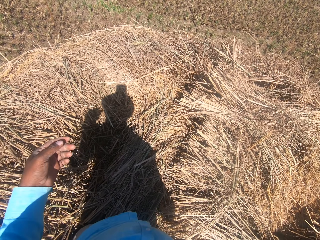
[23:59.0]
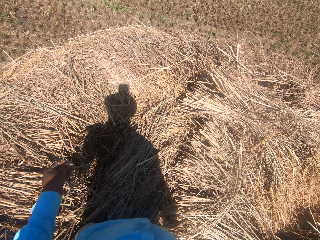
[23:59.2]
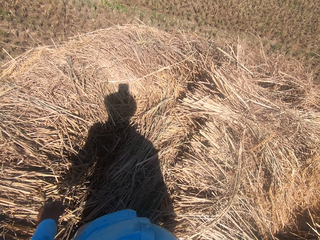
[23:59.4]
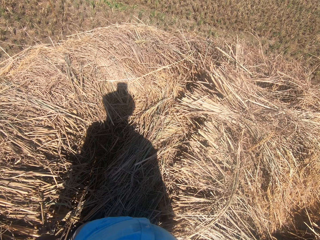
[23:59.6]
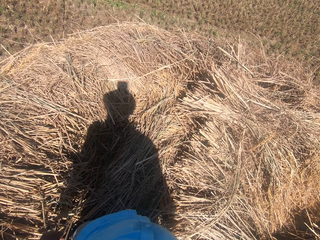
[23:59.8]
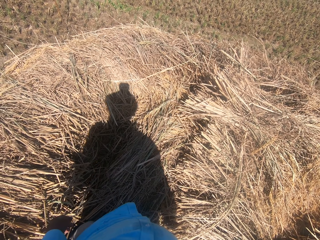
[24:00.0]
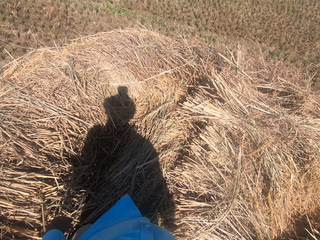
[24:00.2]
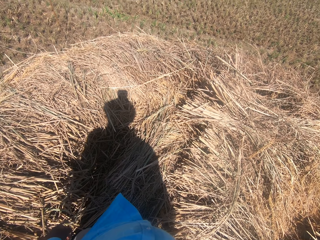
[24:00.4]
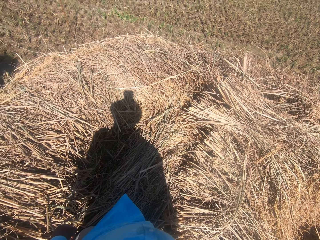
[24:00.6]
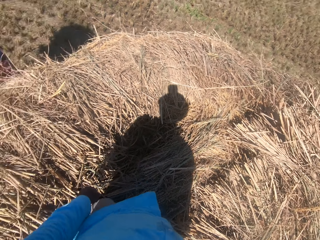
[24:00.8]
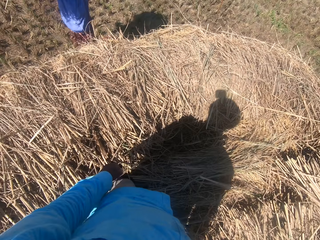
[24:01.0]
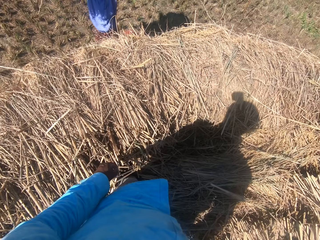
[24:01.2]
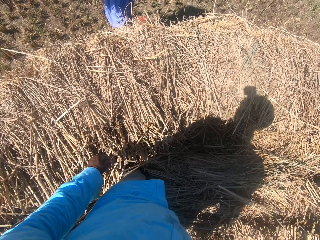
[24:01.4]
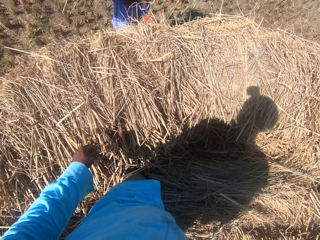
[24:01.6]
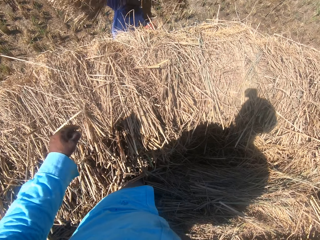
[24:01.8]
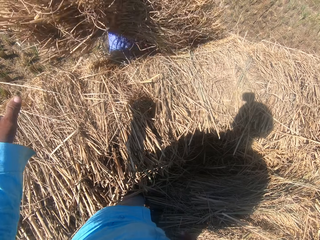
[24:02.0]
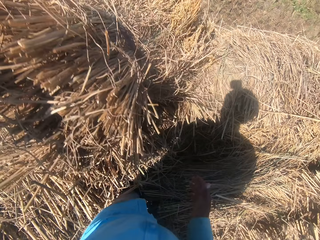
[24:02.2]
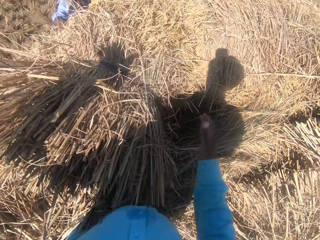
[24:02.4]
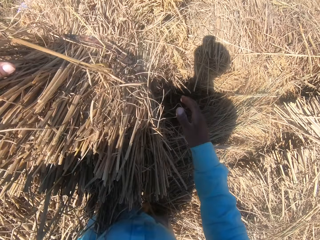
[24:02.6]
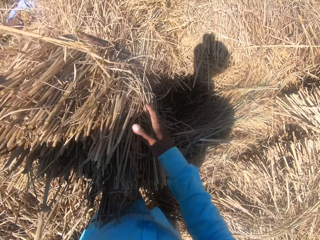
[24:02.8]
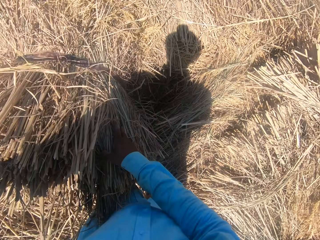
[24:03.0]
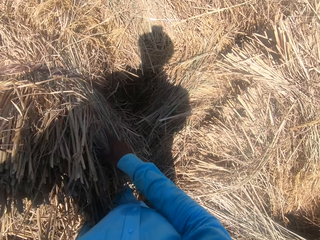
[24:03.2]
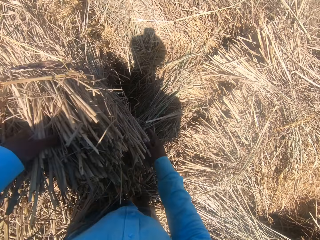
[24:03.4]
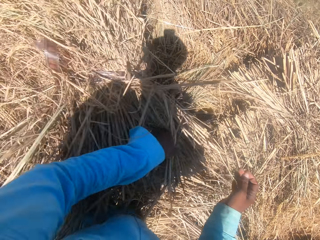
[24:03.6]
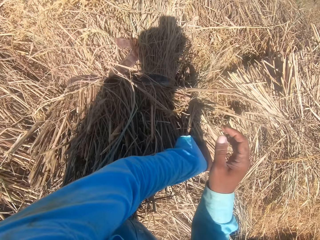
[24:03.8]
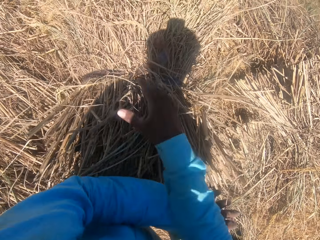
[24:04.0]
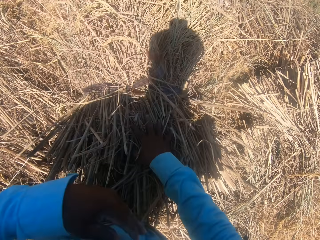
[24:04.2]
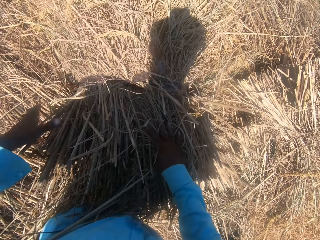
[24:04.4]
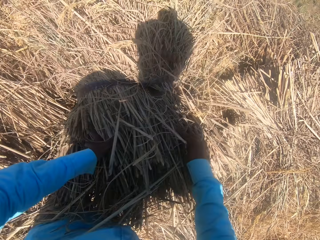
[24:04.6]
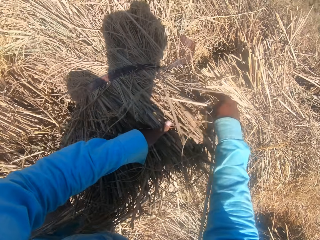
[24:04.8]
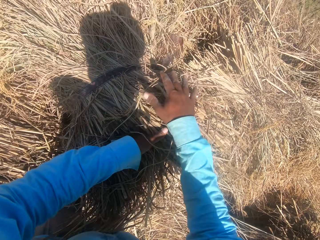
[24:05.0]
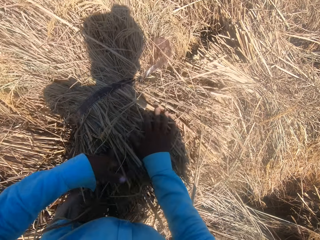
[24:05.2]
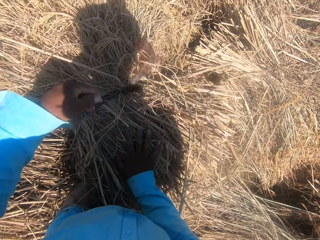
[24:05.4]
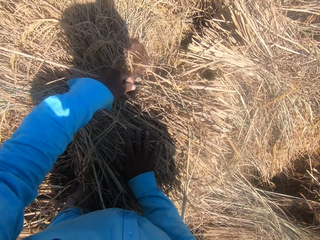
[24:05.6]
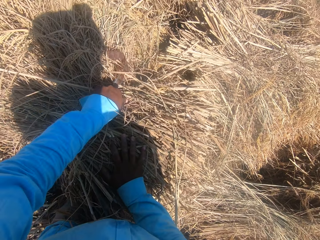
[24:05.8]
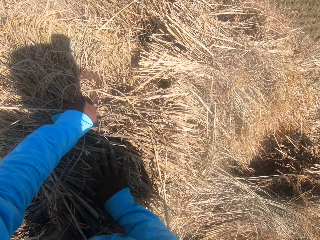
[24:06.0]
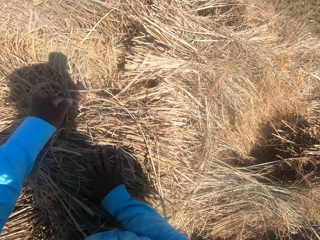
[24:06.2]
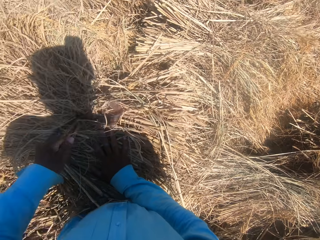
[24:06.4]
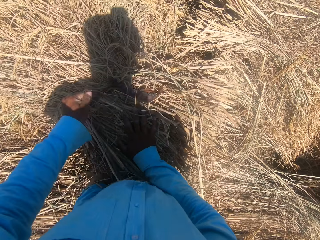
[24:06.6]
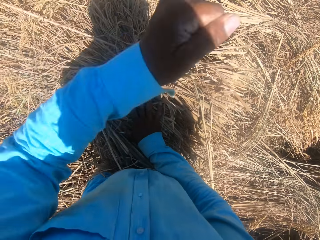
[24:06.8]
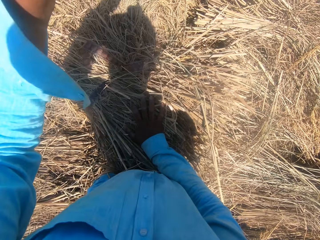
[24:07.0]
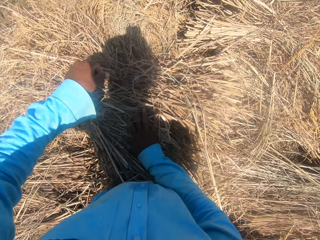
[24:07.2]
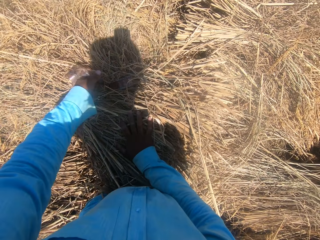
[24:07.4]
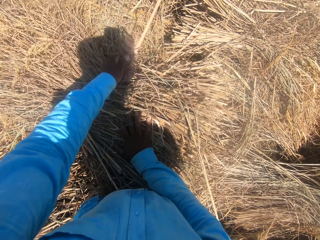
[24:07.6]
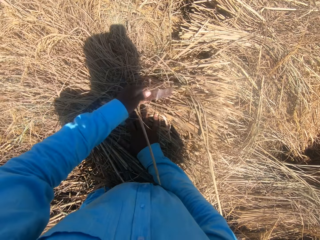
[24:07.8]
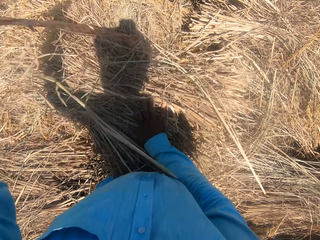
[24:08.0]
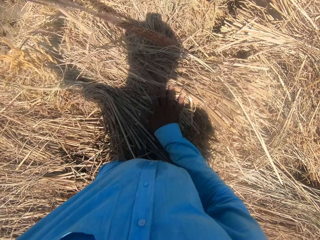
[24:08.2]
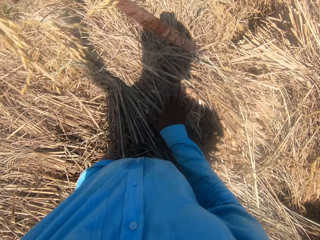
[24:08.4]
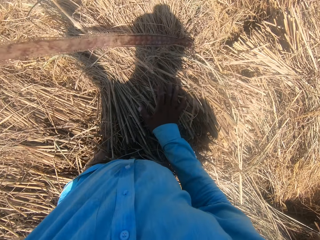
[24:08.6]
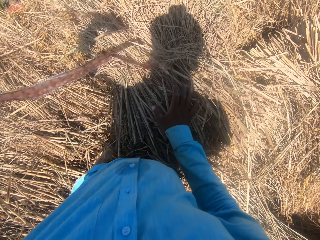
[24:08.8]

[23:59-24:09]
The camera wearer makes a gesture. A man throws the dried grass. The camera wearer scratches his hands. He picks up the dried grass. He loosens the rope on the straw grass with his left hand.

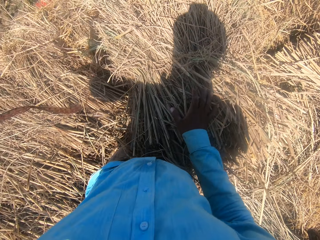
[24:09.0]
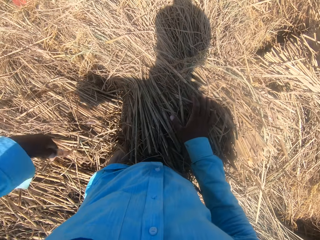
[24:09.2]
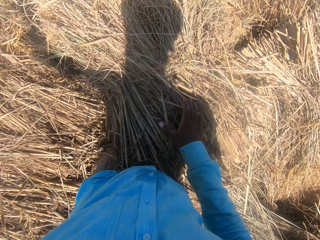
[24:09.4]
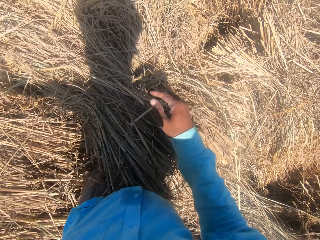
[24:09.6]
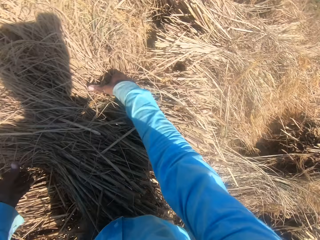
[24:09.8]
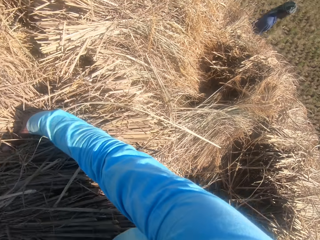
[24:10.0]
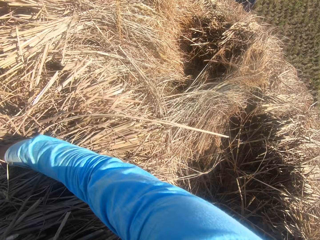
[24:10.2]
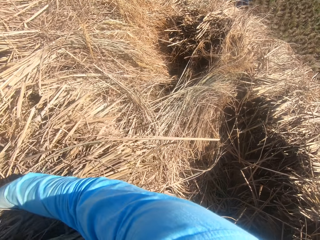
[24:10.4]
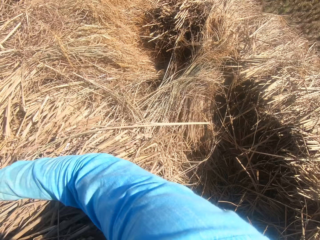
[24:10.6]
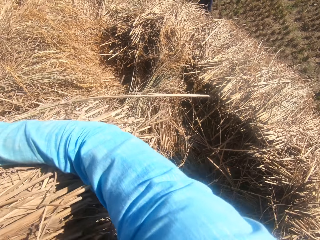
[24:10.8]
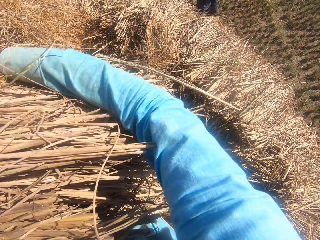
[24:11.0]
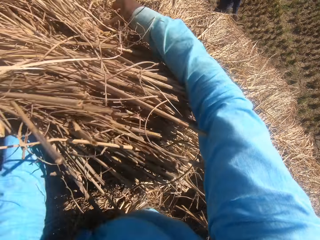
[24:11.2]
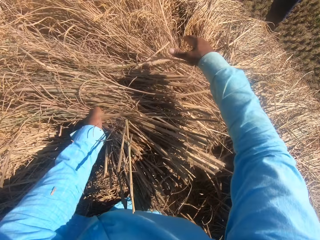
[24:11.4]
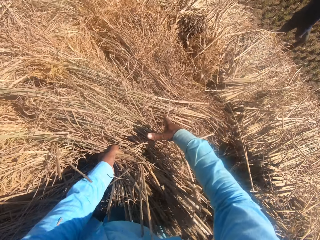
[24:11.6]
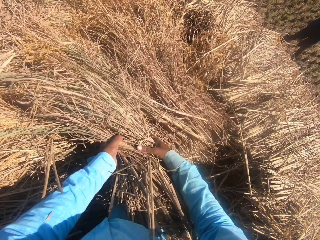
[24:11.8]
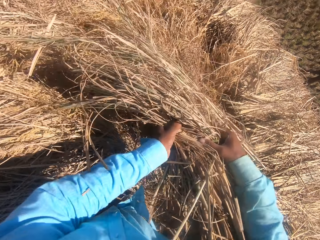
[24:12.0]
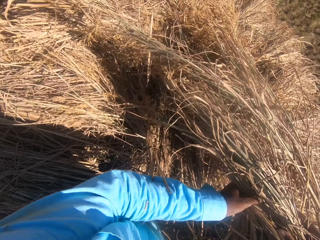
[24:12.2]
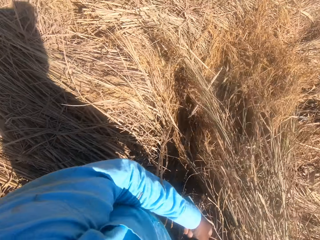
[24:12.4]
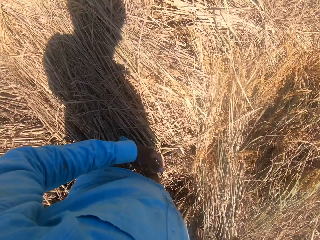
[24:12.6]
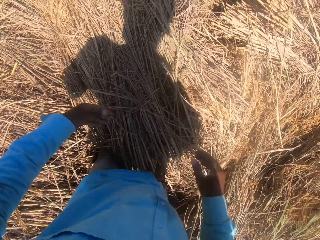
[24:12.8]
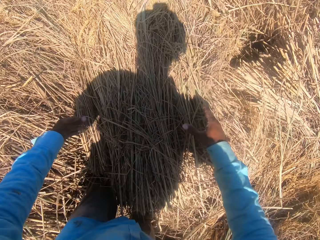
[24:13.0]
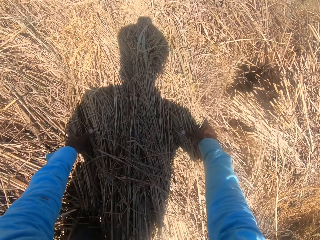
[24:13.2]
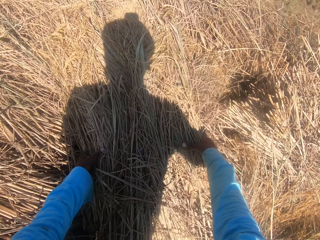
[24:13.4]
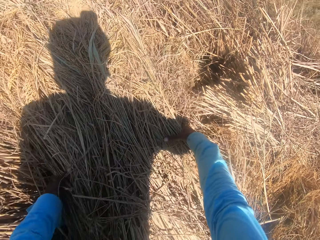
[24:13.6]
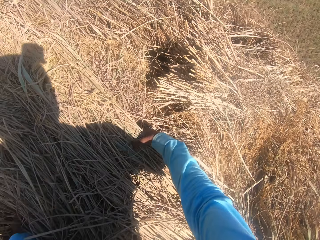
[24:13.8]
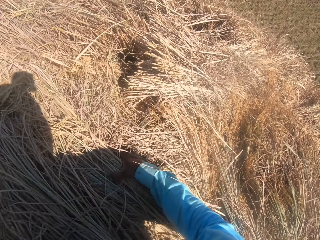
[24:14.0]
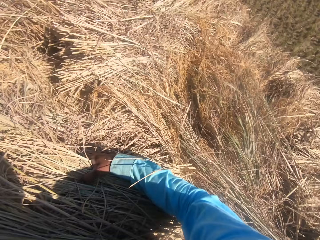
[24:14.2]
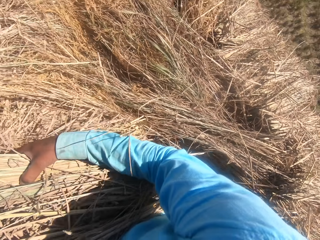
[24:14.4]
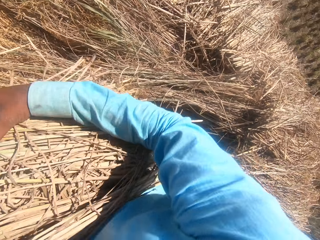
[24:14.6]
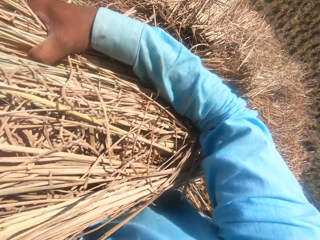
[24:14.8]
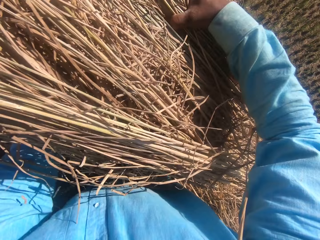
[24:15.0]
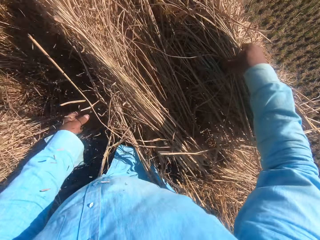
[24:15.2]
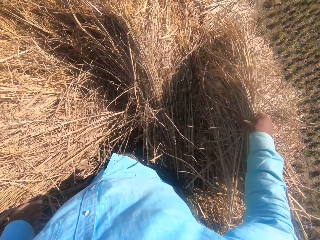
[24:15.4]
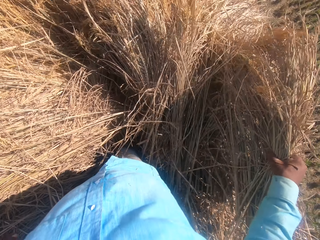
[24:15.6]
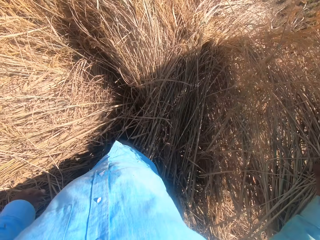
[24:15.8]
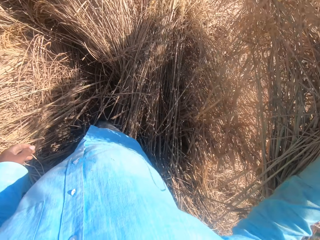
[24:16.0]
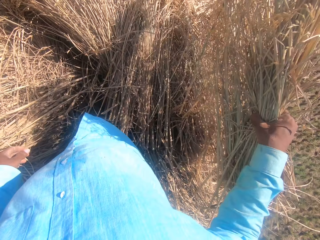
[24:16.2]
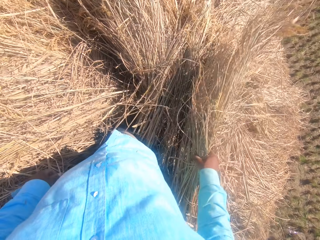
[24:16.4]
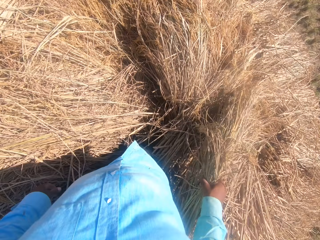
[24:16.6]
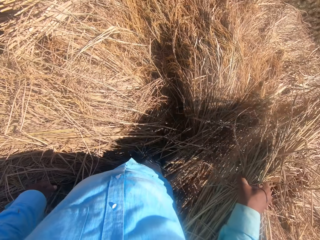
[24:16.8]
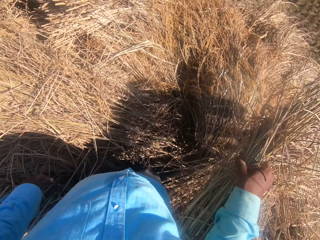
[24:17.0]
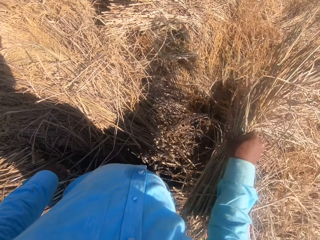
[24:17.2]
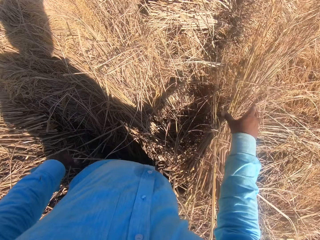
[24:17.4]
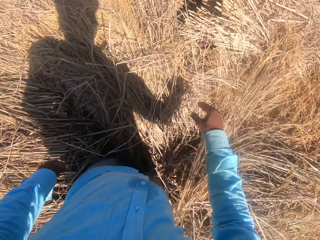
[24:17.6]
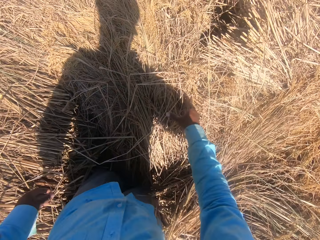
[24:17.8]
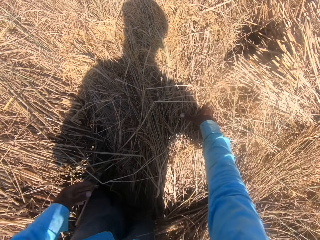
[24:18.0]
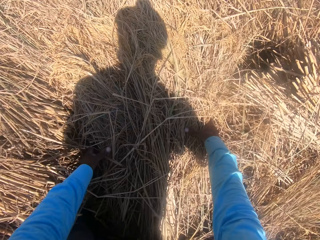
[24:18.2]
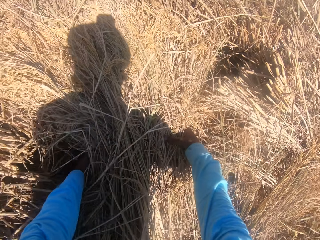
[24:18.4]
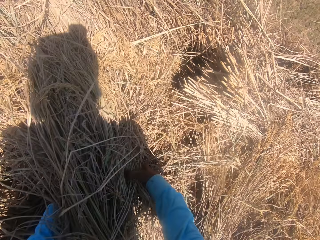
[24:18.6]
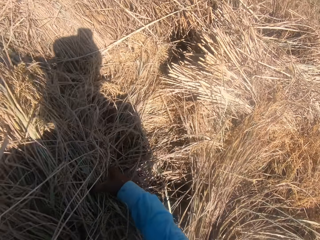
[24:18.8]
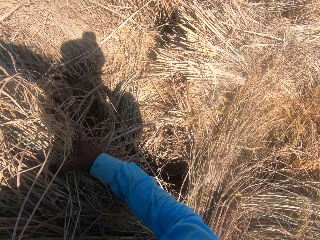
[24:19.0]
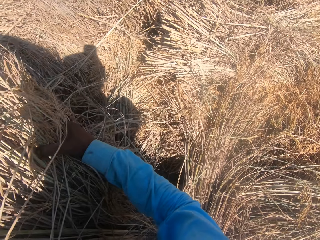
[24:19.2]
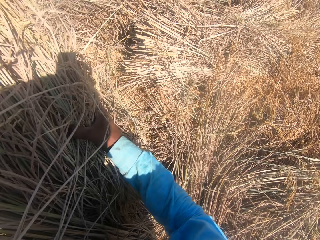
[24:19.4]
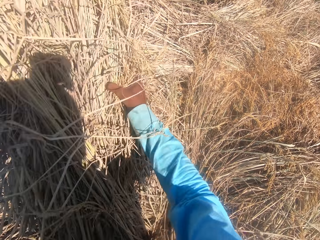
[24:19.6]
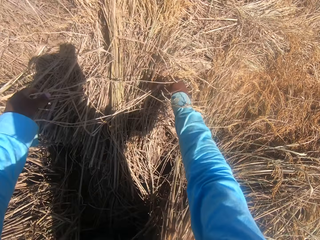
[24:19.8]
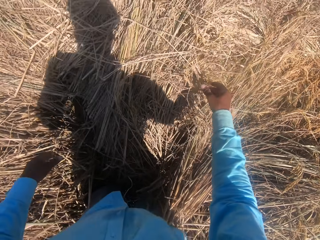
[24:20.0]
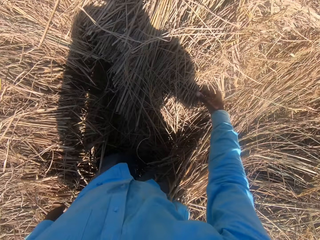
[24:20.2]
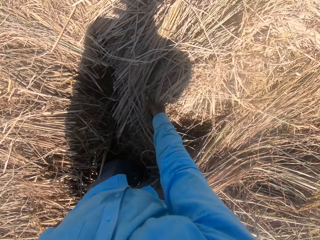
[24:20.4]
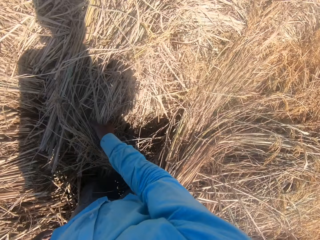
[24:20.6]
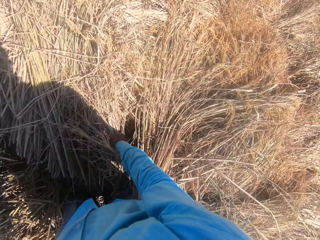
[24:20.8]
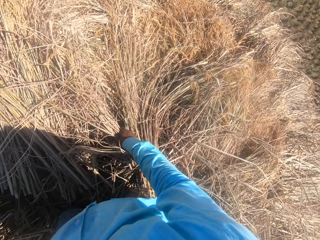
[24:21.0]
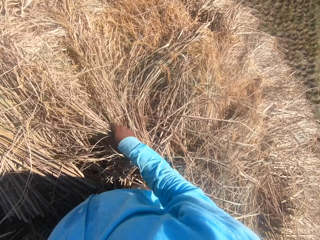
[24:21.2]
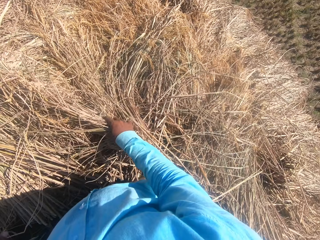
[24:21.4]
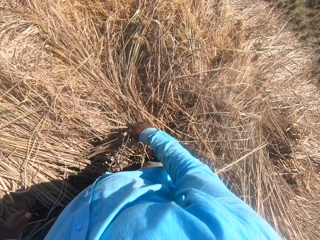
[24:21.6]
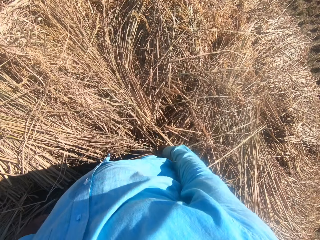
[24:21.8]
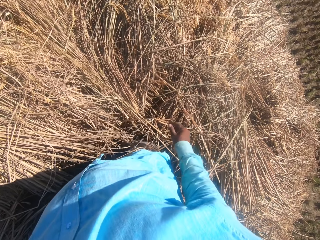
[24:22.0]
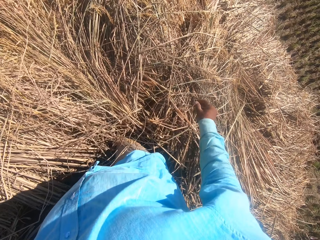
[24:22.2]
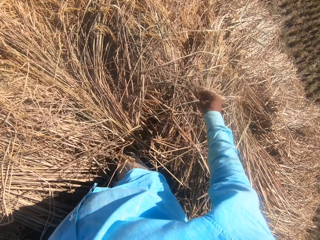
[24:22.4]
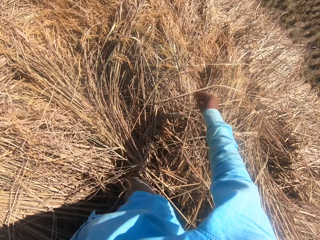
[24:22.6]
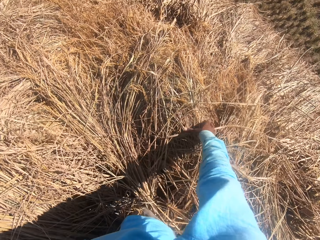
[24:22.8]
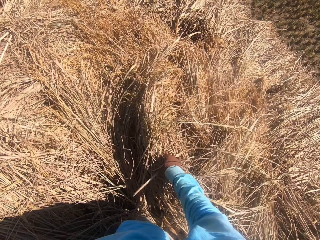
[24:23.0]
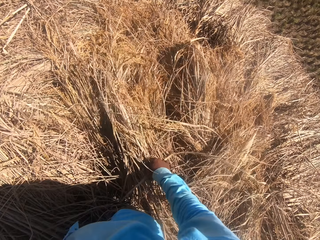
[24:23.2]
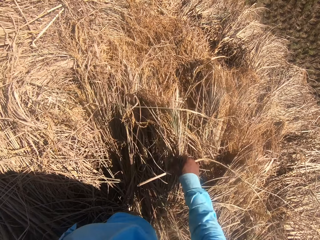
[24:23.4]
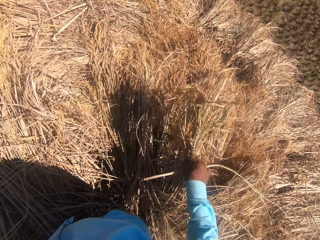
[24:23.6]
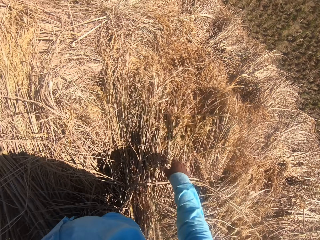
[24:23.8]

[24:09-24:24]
The camera wearer tosses the rope on the floor with his left hand. He spreads the dried grass. He moves the straw grass on the floor with his hands.
